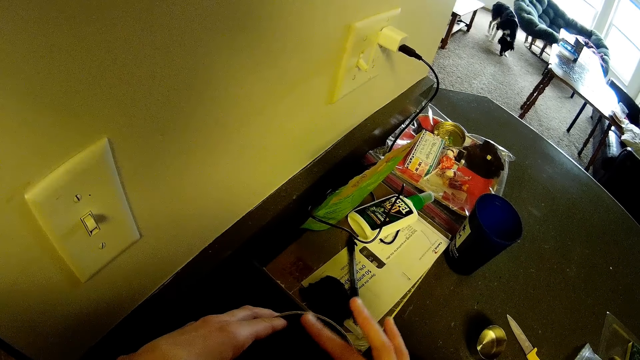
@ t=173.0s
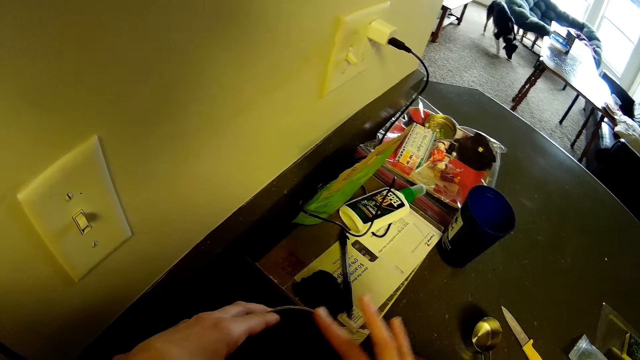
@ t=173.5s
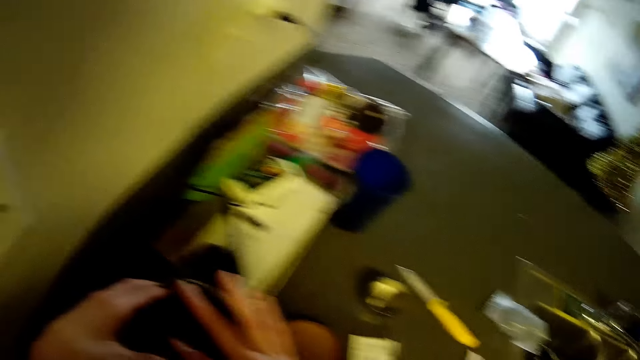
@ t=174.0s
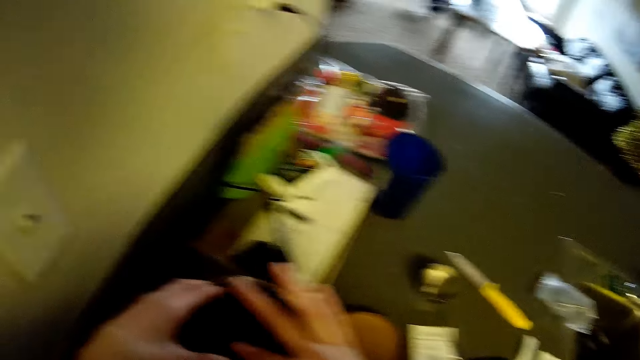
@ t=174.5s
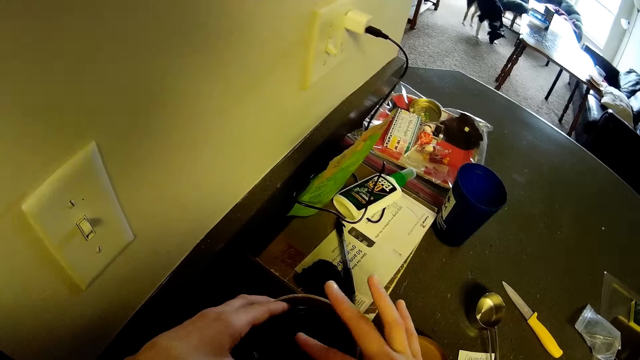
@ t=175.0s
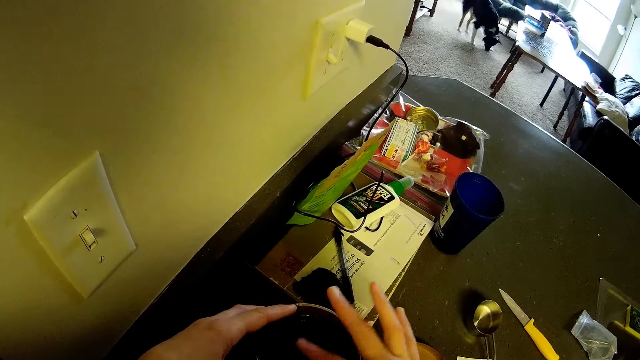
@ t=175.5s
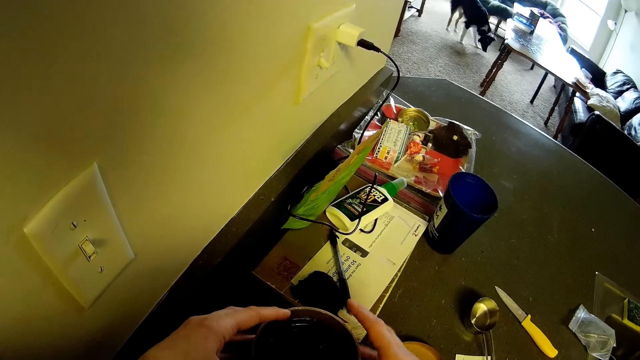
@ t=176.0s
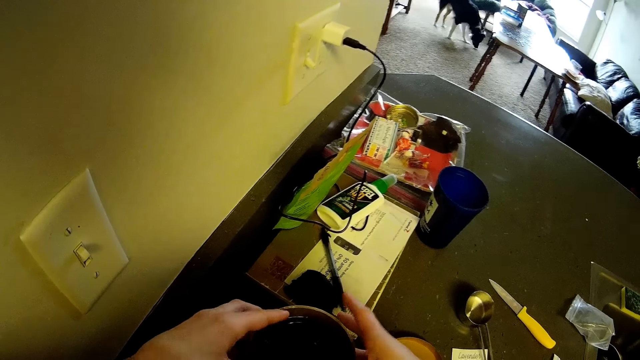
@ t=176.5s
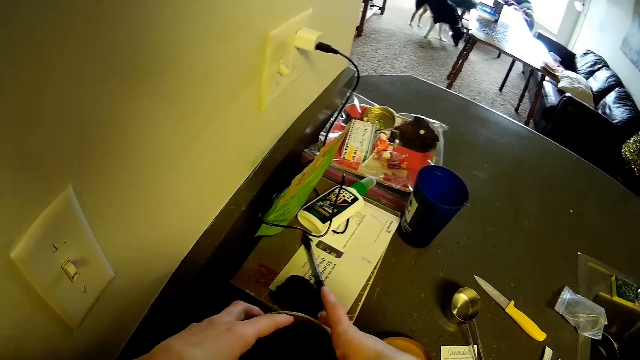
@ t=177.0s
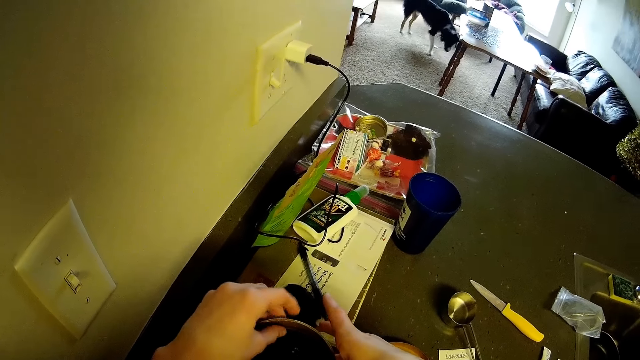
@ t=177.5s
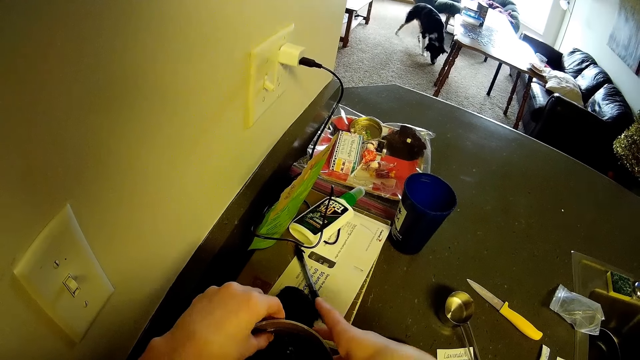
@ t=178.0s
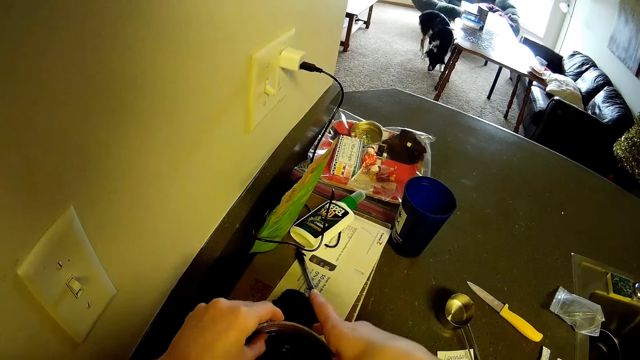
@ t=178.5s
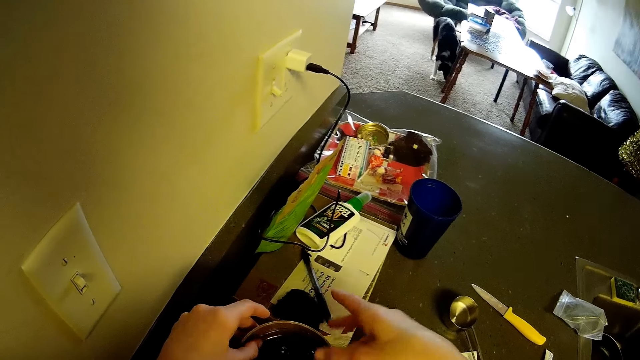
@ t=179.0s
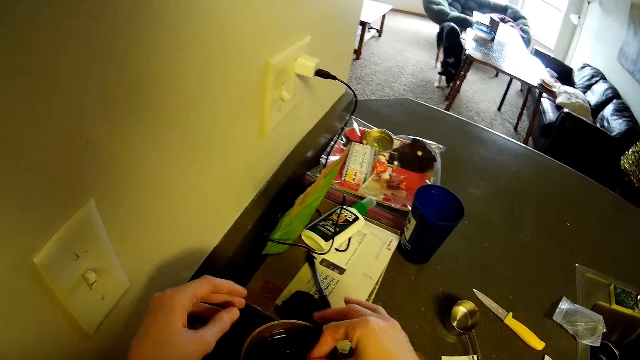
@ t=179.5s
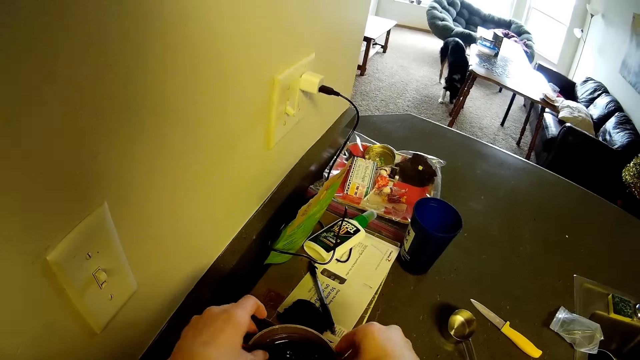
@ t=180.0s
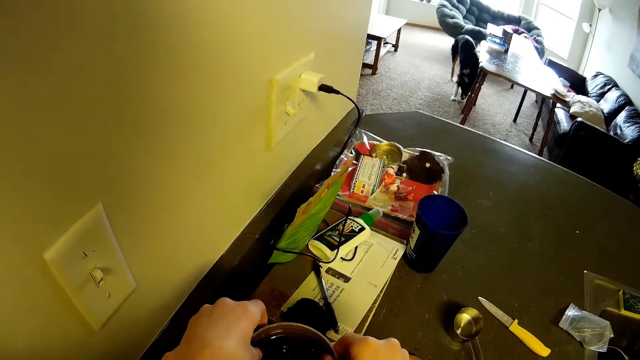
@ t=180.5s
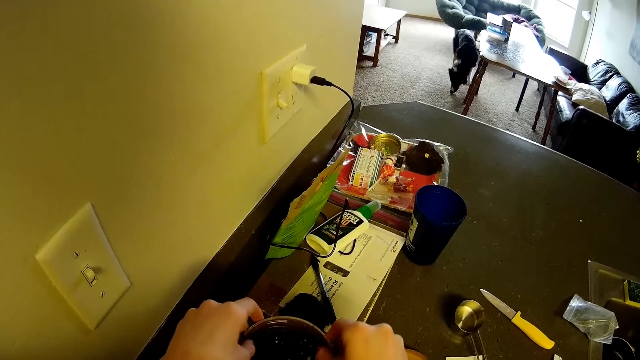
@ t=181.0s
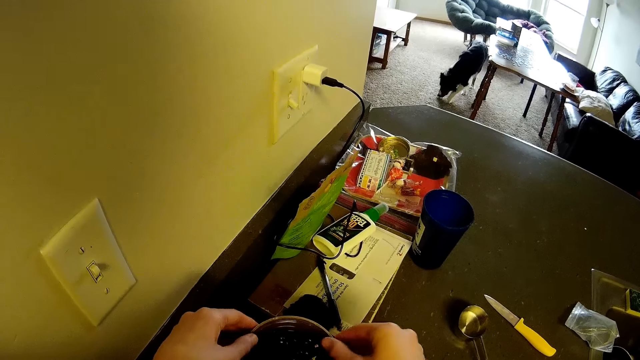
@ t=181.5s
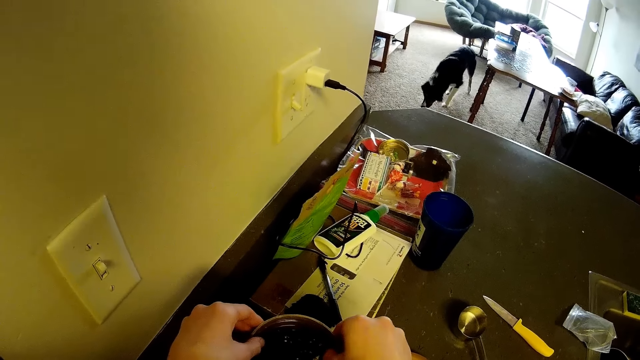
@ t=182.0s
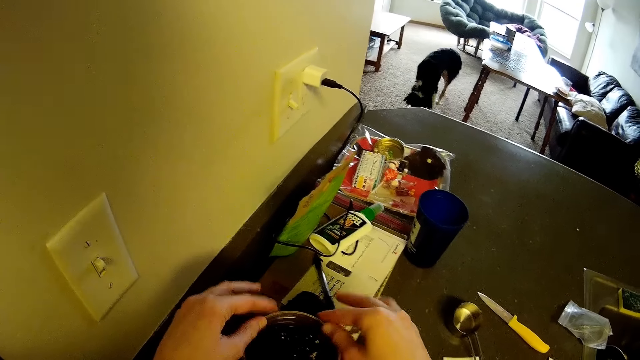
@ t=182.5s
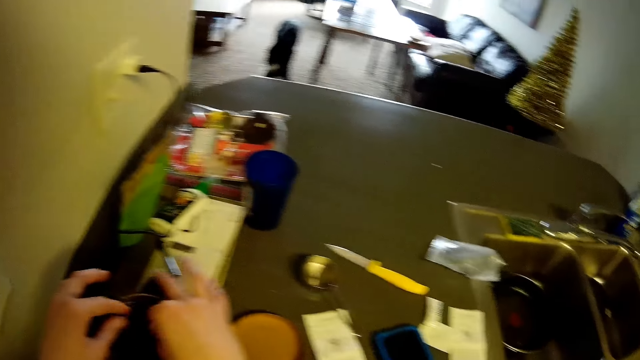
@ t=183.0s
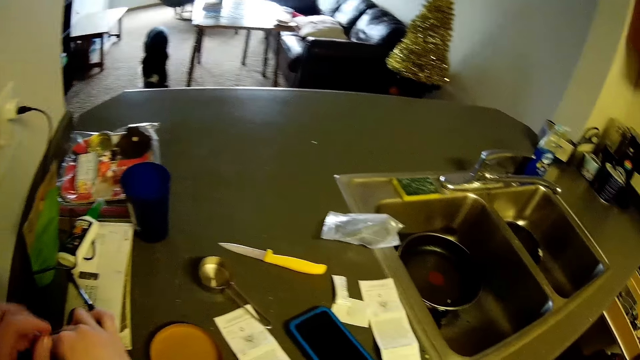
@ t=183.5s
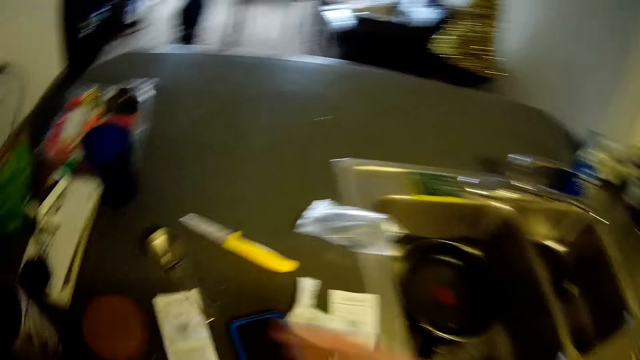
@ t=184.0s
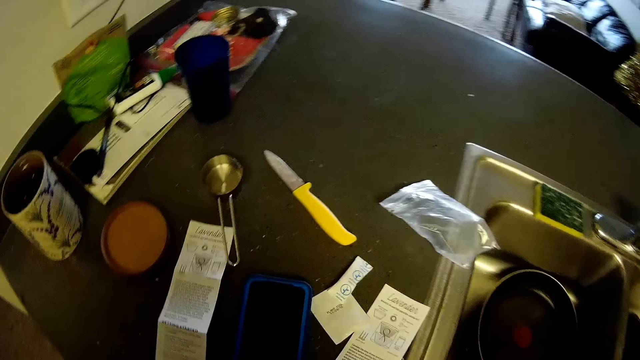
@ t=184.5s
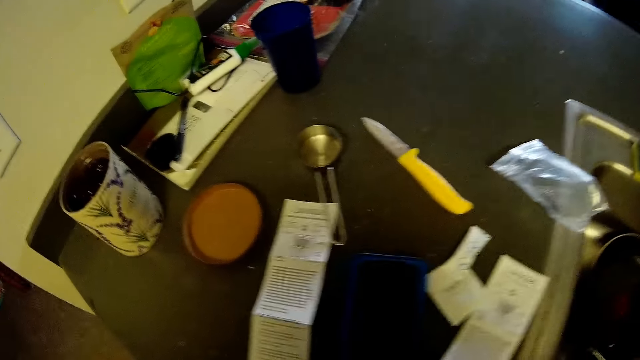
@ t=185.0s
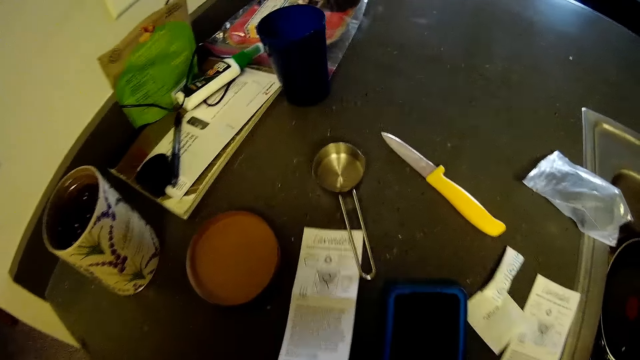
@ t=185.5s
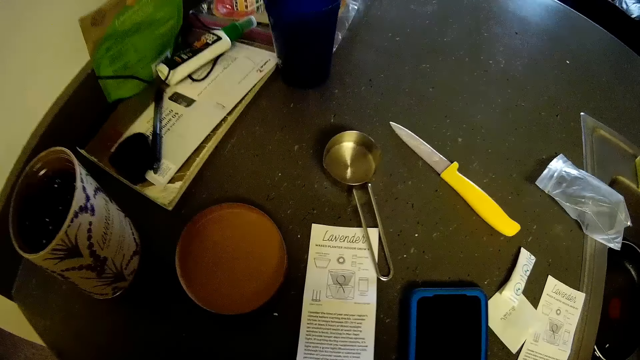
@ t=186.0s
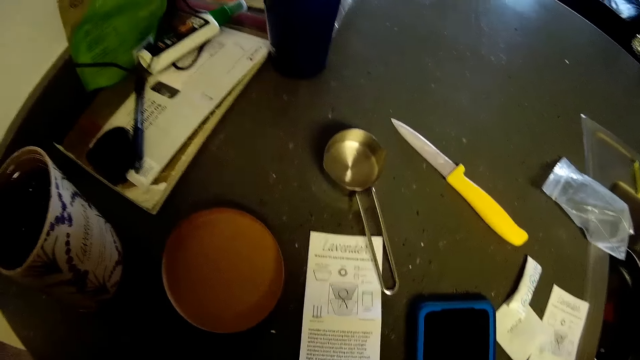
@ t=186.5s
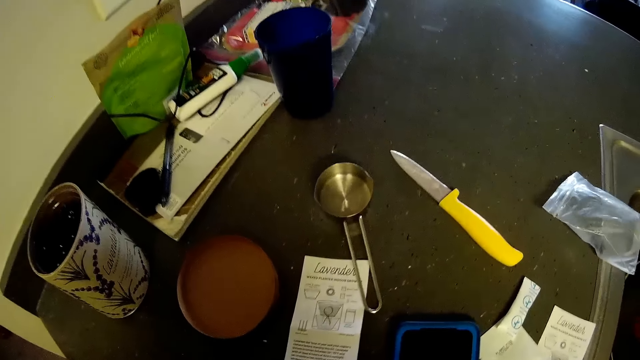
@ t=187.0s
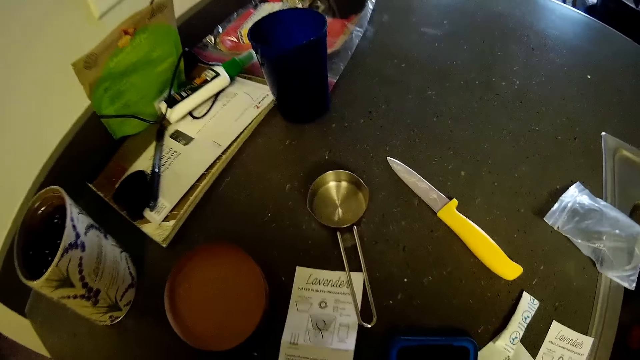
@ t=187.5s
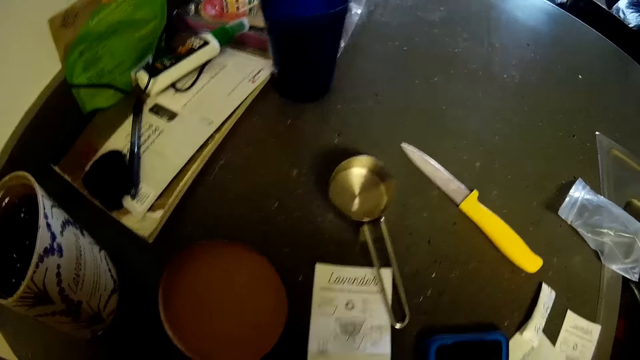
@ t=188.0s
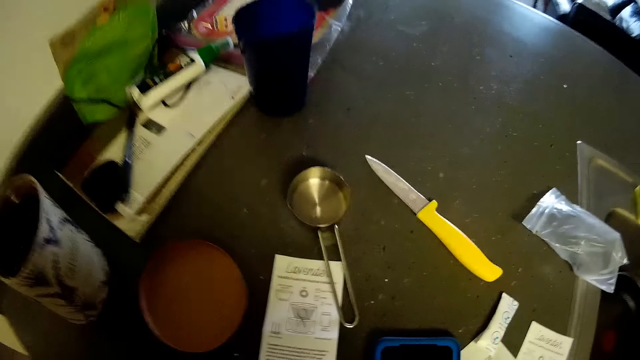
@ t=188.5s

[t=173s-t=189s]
The camera wearer holds a plastic container with both hands. They look at the table.

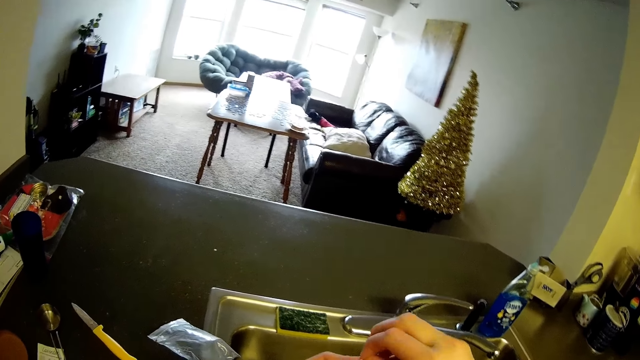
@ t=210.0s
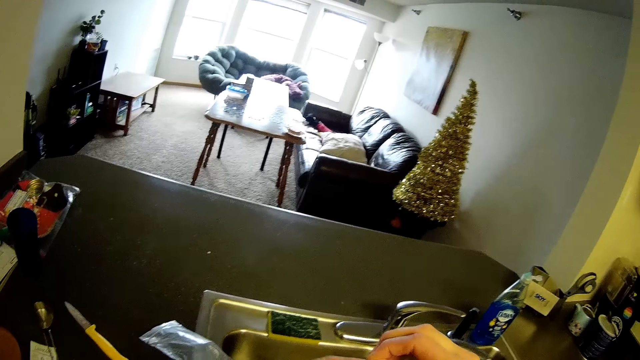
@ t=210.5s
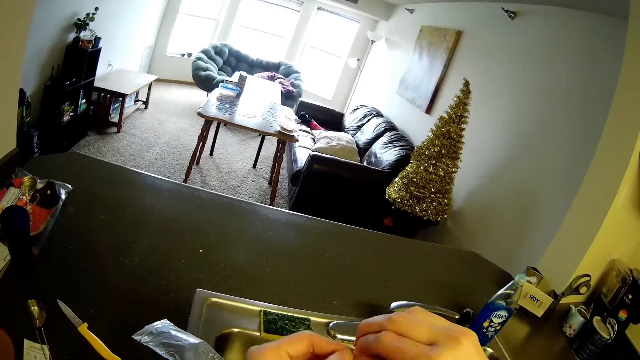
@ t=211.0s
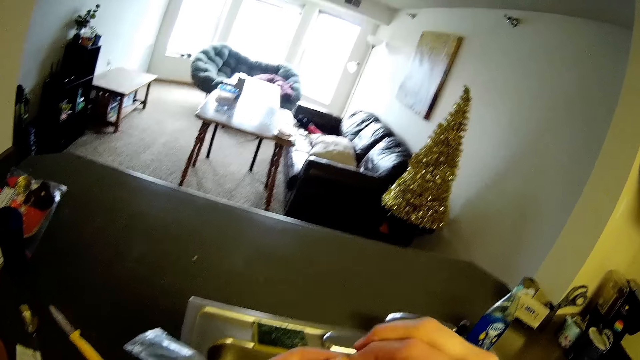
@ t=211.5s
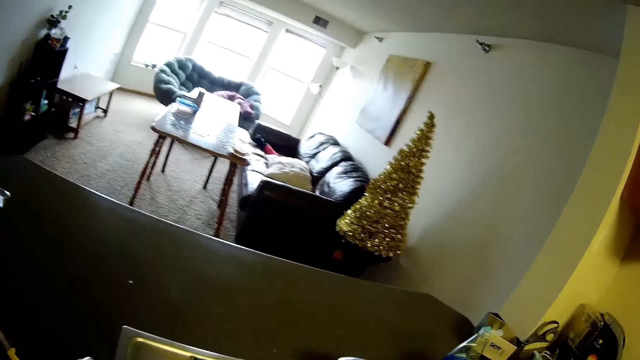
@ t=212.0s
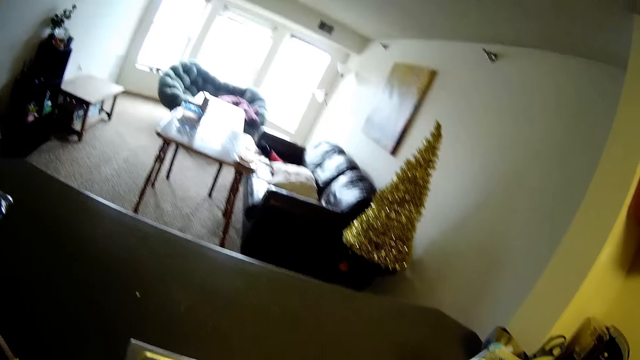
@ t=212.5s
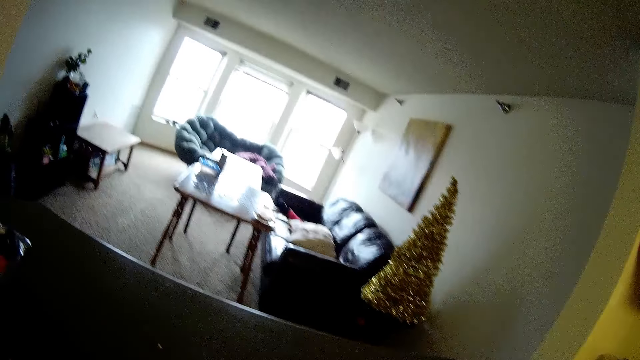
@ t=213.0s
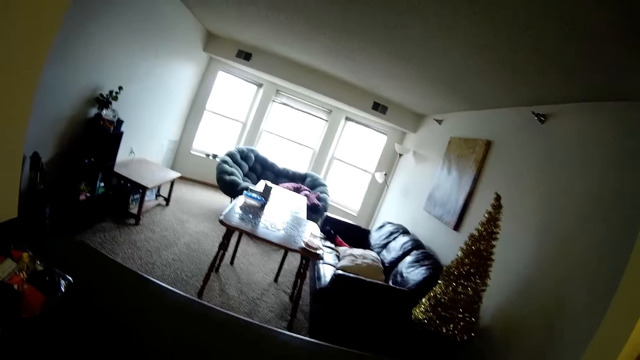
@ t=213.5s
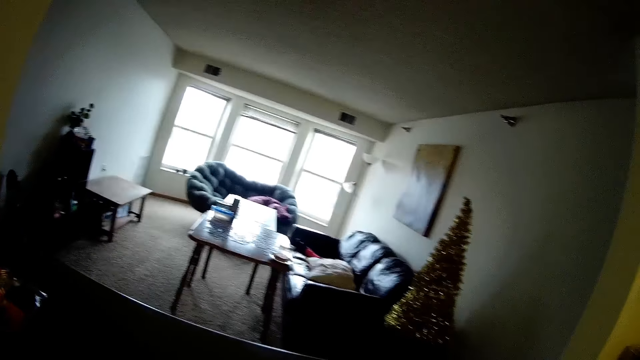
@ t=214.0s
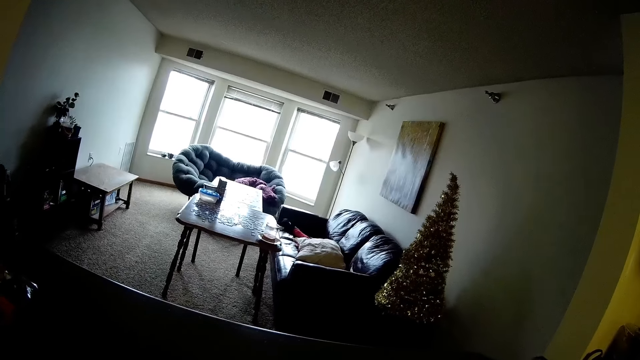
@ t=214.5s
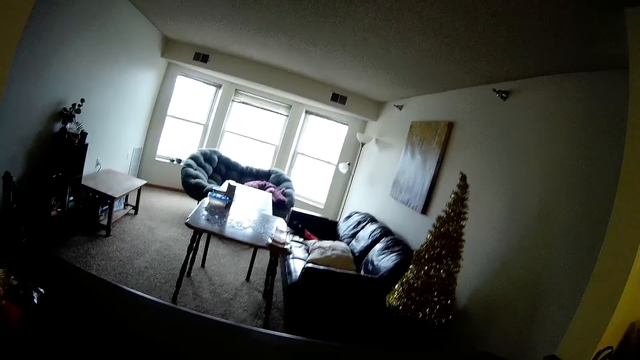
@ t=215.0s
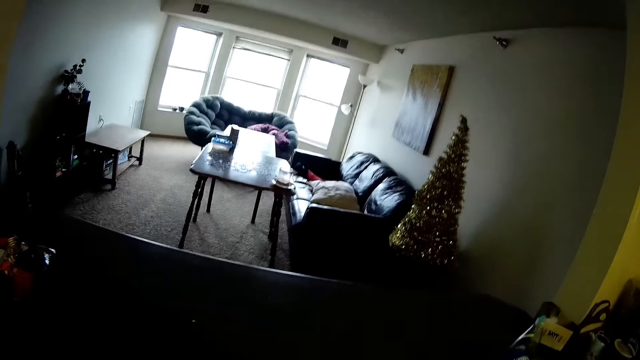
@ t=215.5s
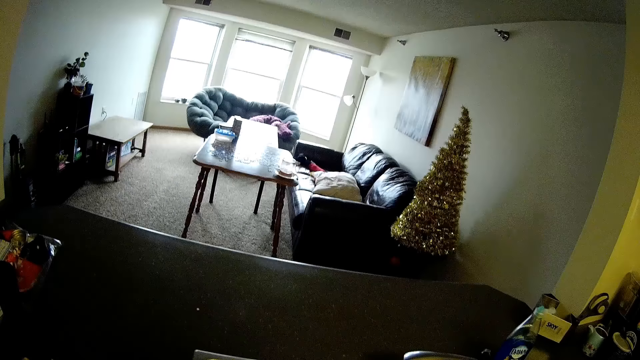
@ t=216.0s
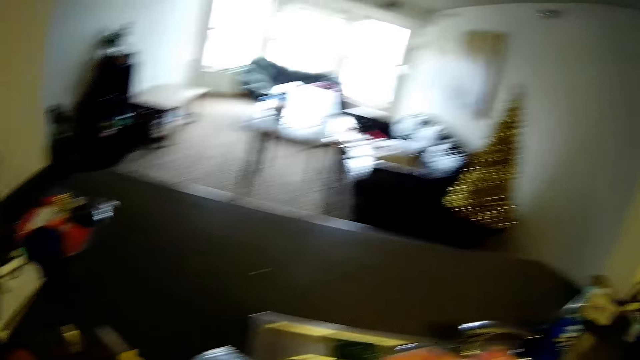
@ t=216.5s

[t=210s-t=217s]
The camera wearer tears a sachet of something.
